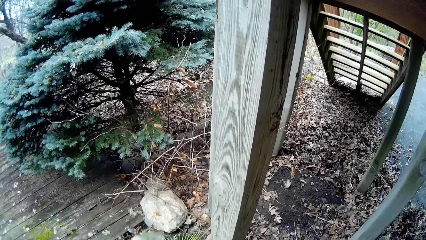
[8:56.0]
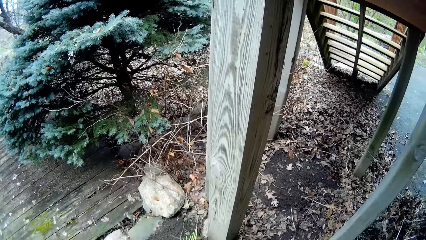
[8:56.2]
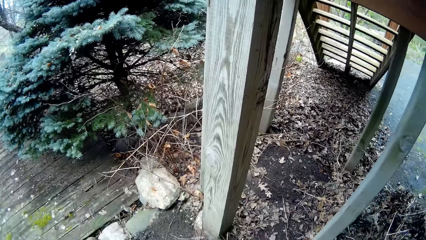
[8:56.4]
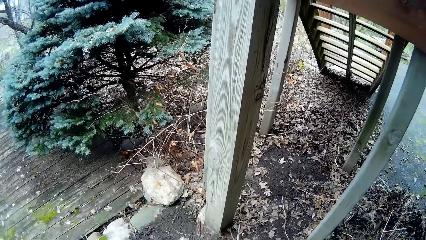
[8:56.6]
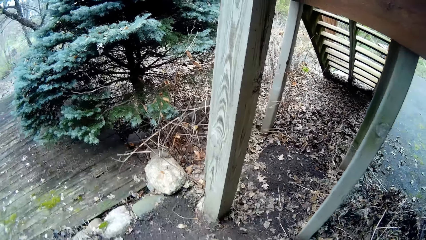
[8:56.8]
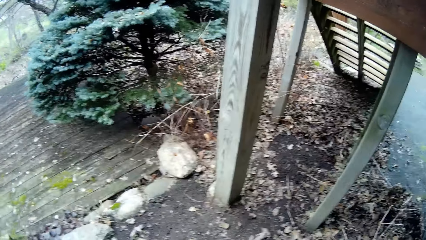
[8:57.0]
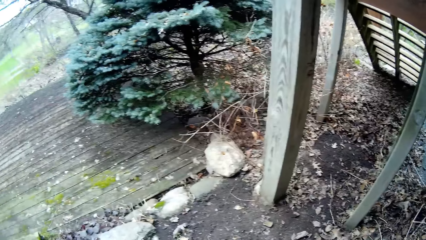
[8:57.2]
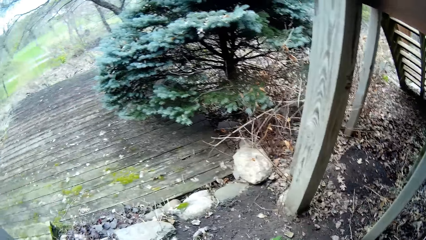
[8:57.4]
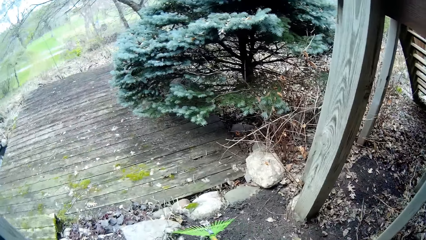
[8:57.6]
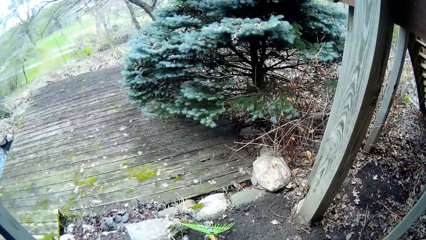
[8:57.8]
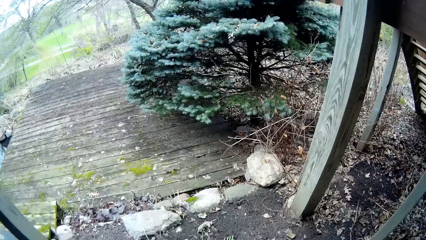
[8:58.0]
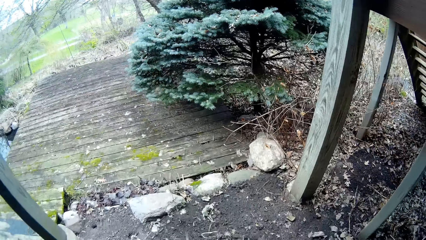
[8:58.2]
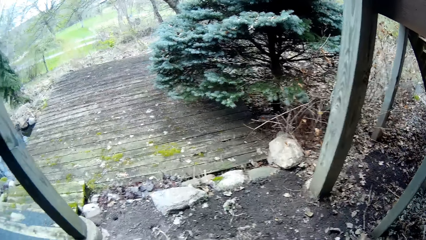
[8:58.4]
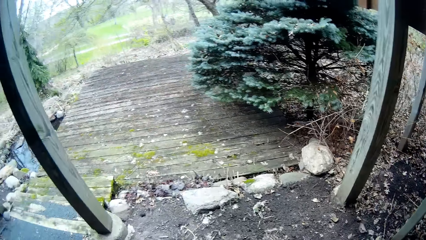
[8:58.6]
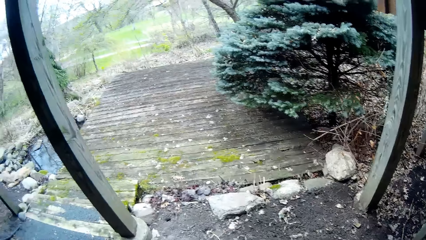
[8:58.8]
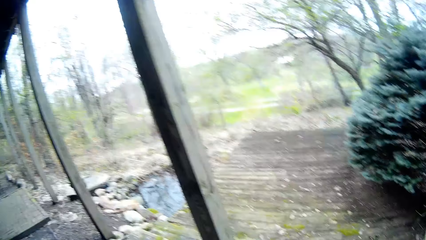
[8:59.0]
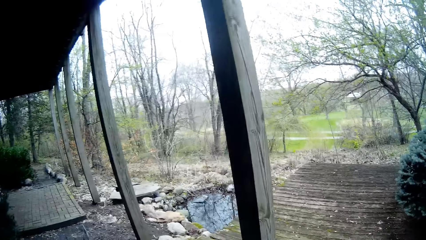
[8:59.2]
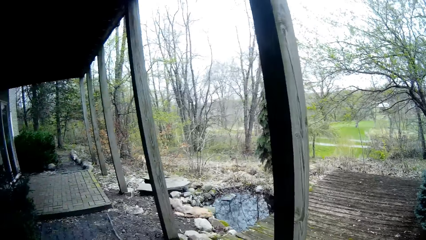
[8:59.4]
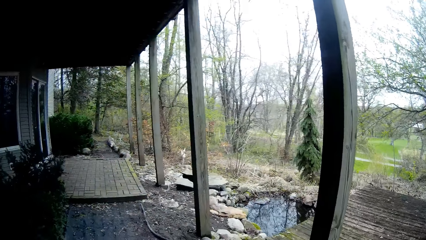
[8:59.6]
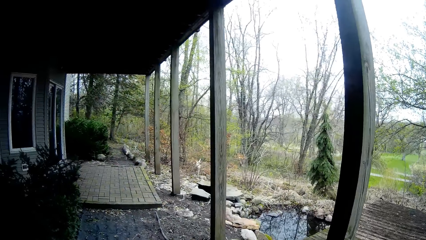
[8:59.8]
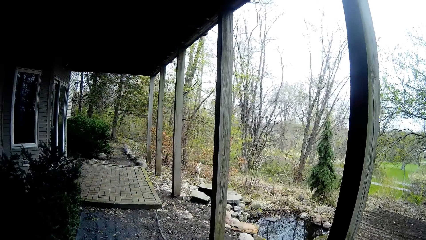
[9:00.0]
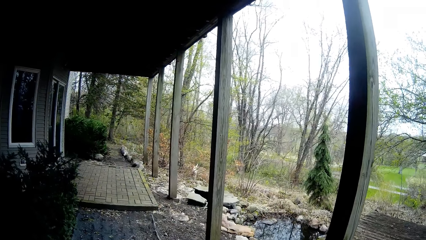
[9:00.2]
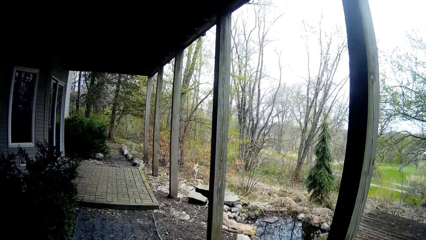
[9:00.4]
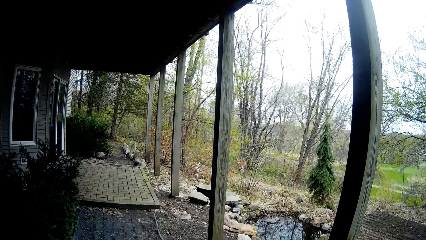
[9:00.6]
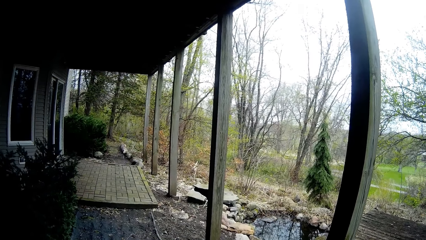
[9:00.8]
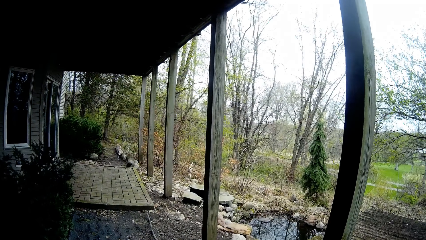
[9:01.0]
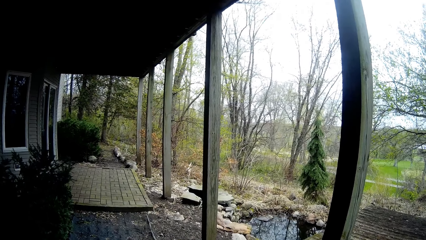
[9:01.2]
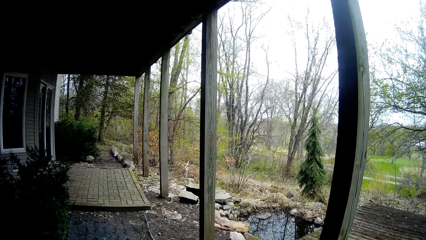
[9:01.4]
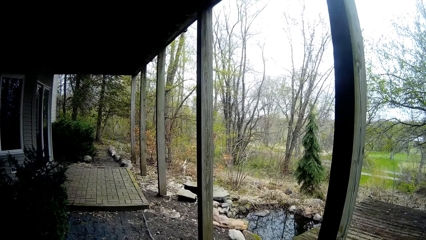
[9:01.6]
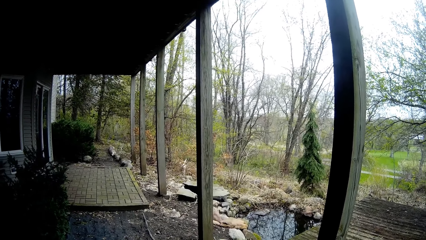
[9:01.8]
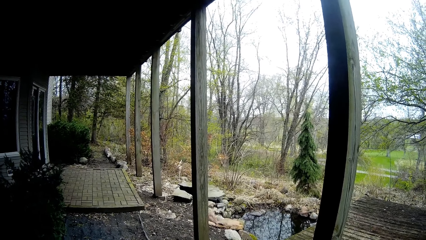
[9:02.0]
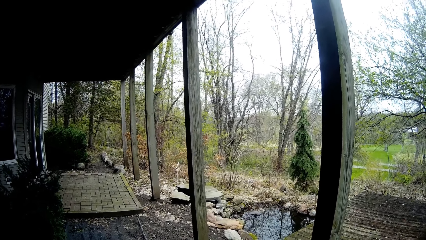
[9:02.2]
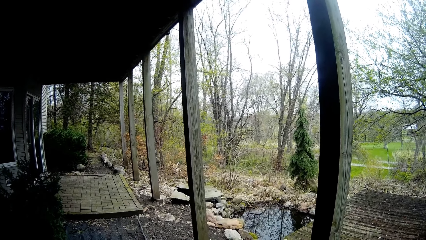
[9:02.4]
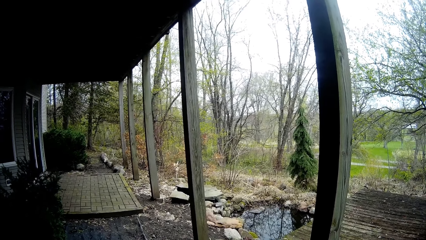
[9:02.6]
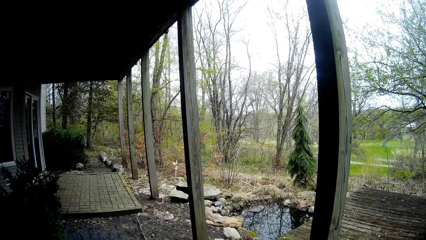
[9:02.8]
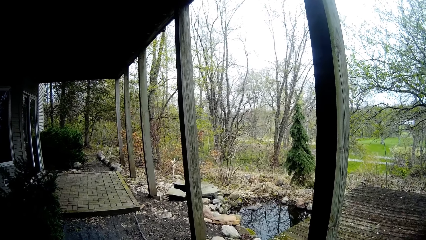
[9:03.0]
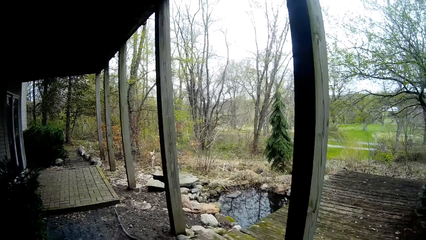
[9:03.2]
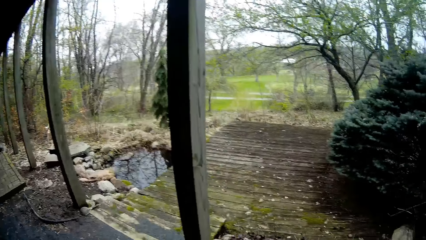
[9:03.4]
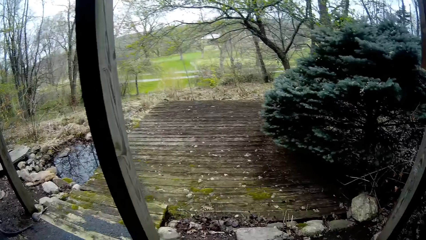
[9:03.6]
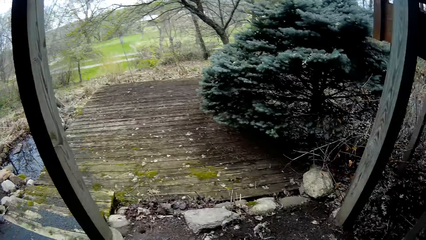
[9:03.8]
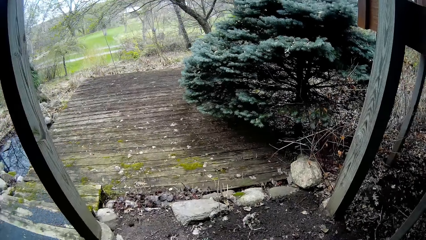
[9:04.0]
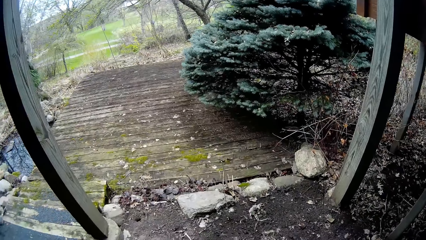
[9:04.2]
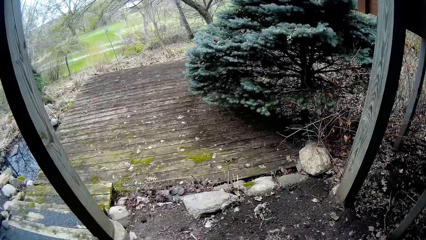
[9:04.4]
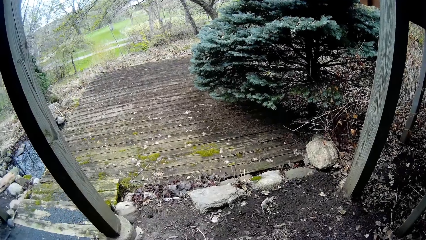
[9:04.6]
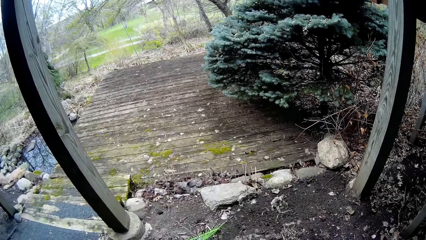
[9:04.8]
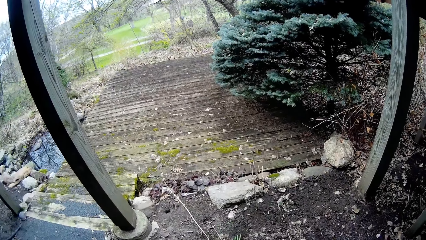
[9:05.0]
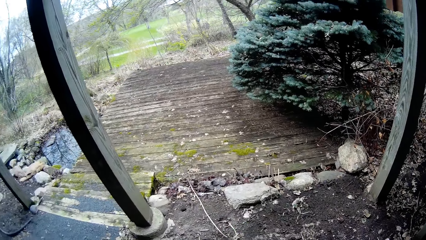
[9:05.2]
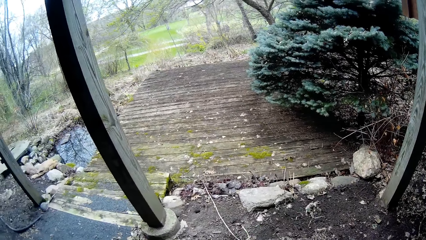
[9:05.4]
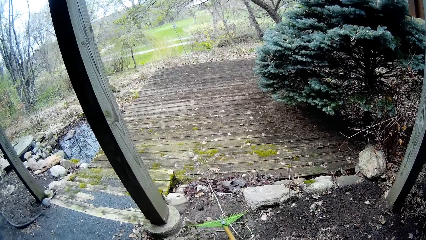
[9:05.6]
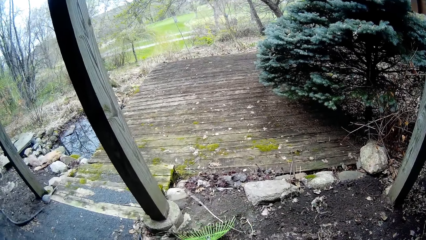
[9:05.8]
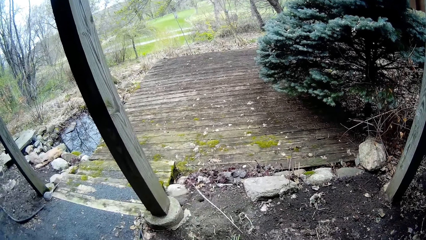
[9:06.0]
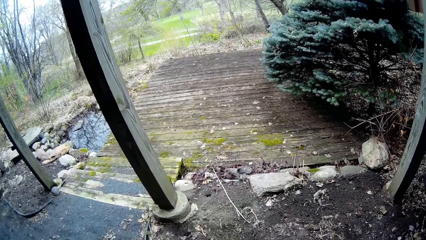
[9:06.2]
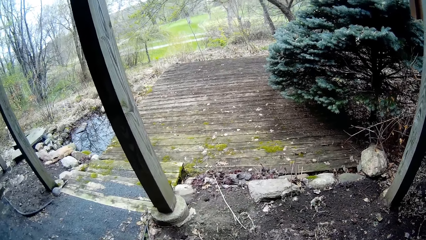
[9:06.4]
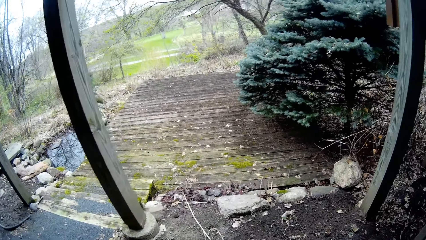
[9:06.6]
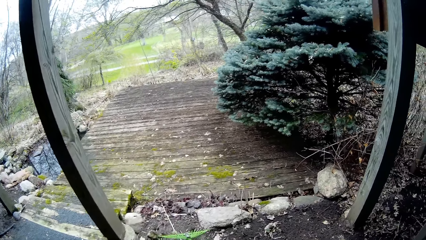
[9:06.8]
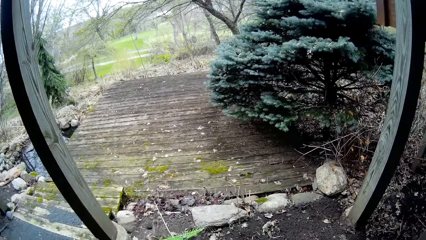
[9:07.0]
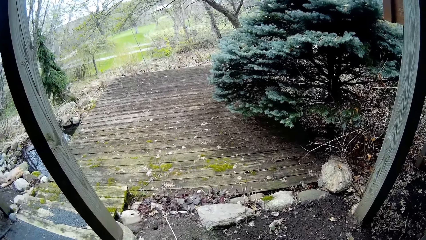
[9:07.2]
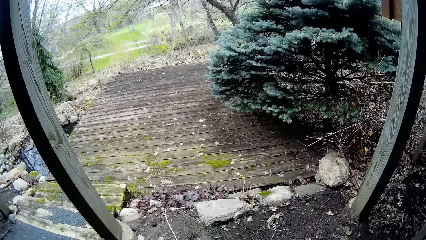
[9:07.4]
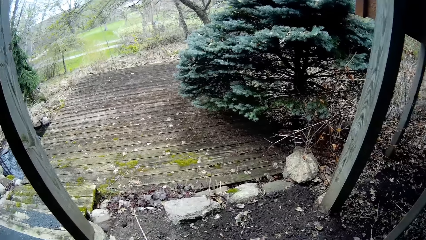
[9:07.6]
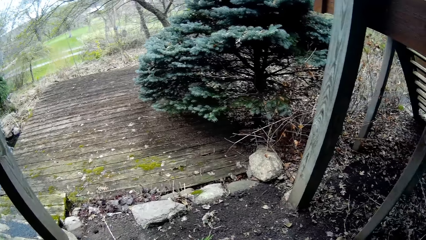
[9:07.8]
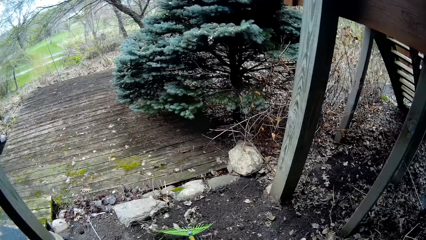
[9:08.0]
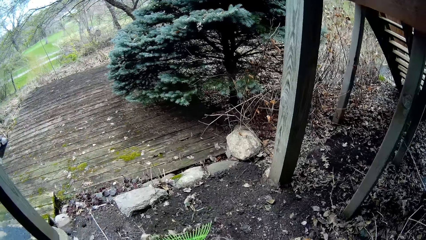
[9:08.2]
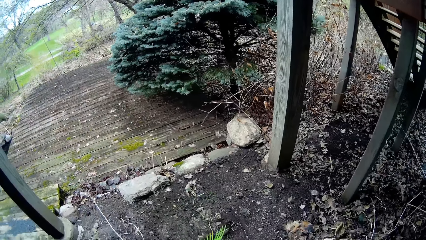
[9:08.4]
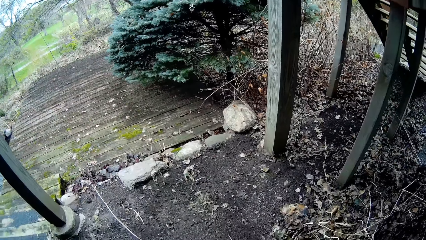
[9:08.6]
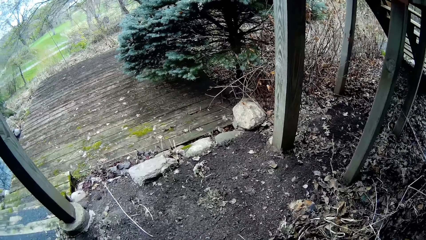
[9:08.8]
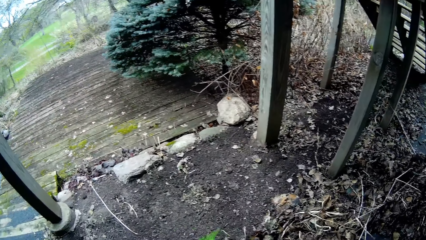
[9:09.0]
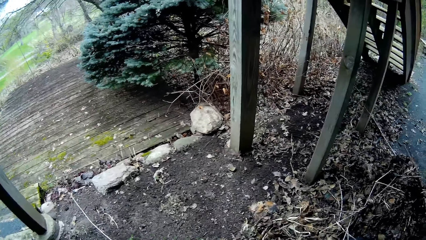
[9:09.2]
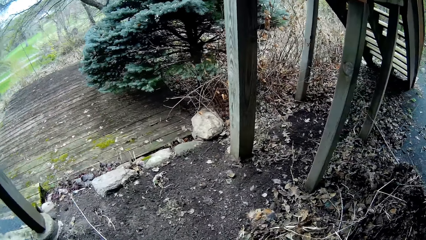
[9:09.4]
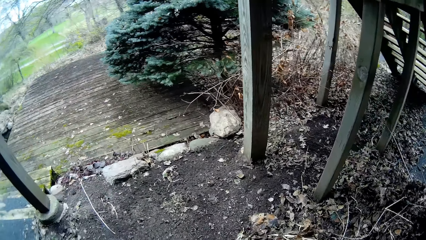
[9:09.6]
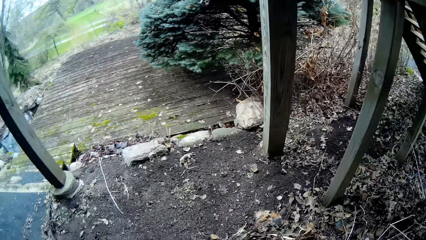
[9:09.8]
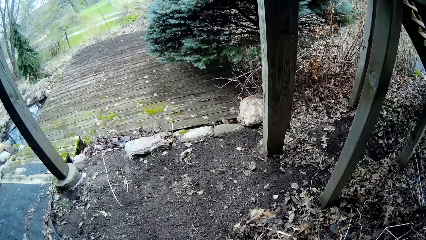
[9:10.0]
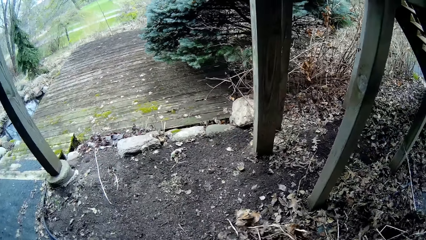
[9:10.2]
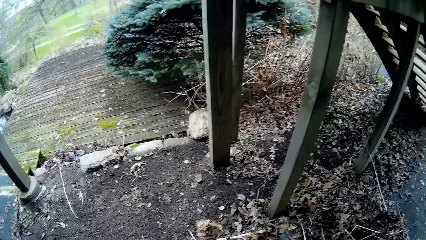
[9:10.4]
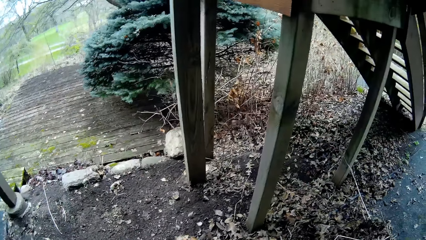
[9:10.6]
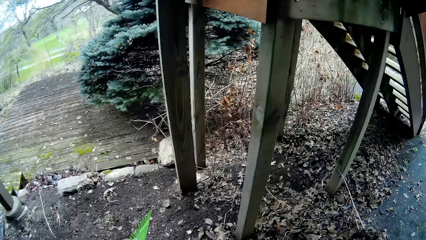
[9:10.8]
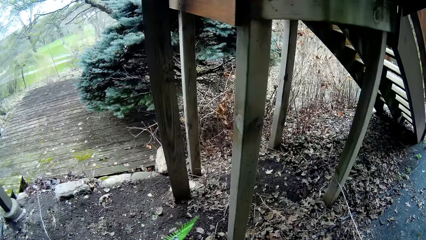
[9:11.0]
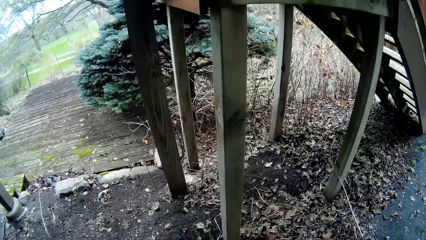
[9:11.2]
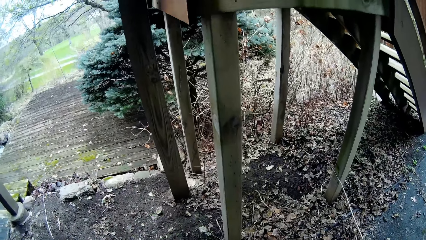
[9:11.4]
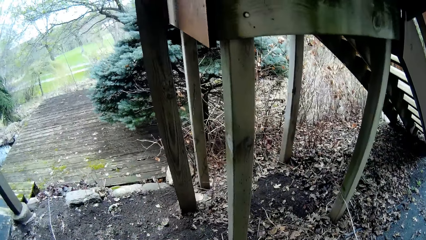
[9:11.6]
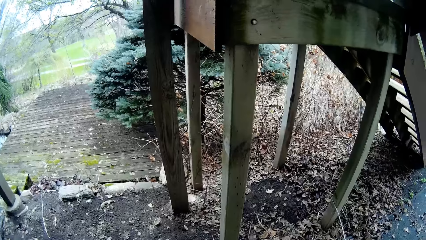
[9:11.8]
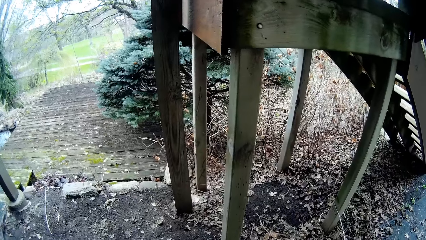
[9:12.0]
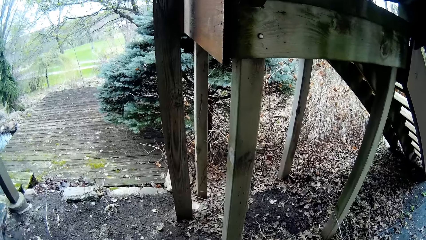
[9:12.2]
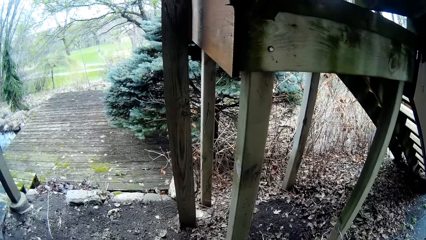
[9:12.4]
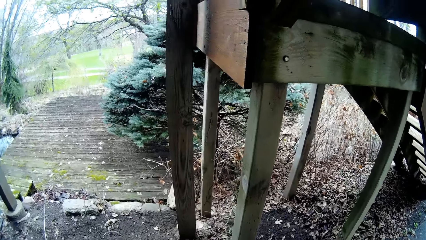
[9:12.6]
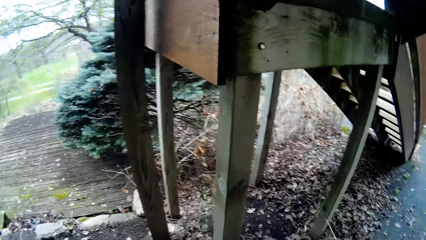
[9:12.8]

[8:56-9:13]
The camera wearer looks around. They collect the dust.
